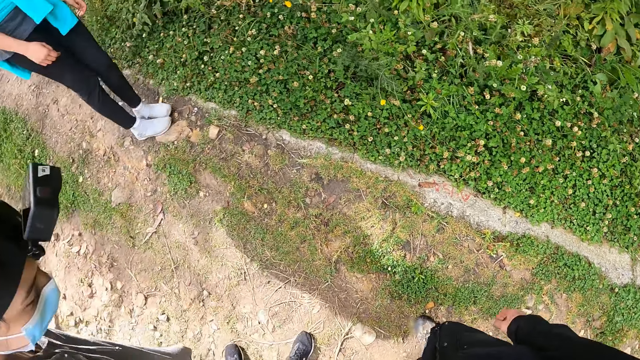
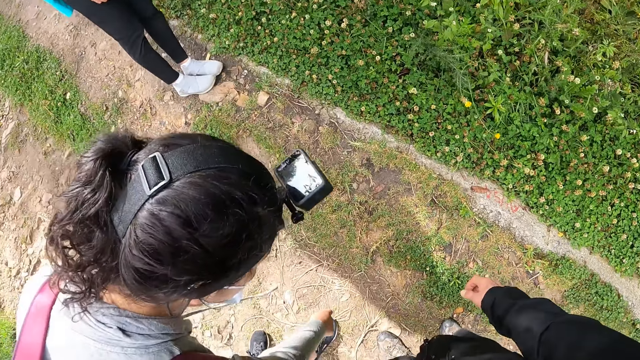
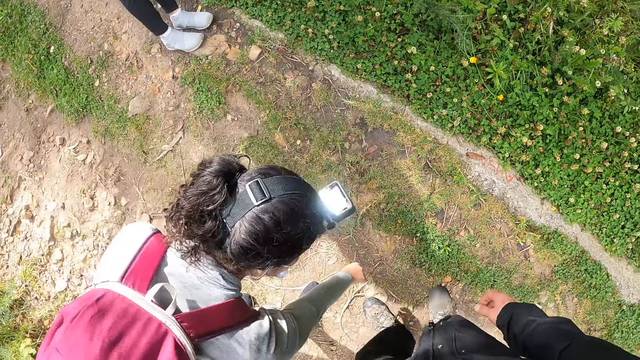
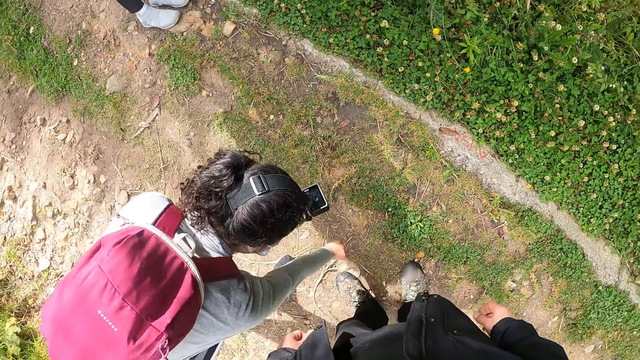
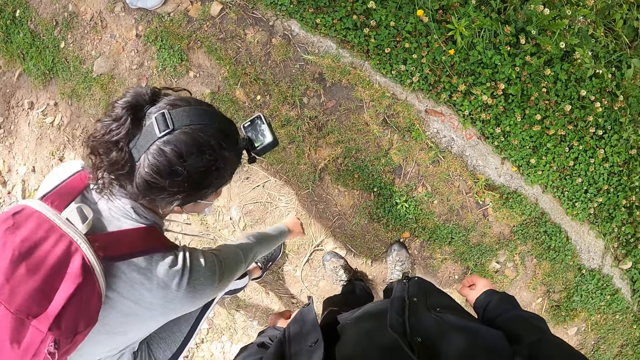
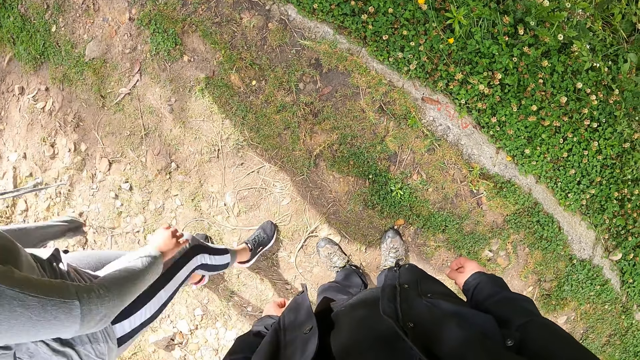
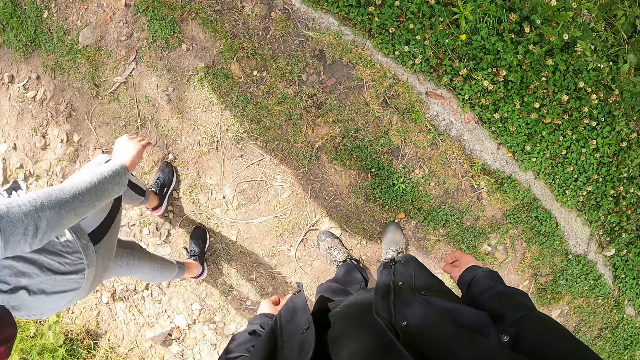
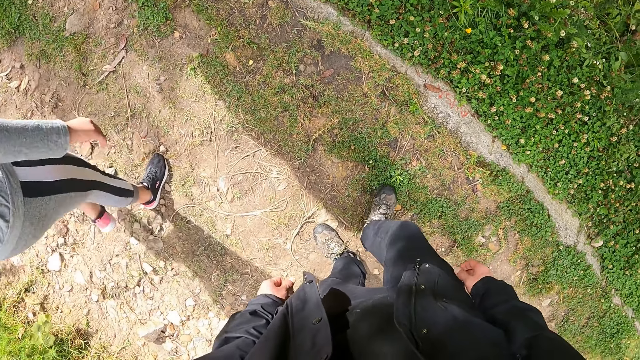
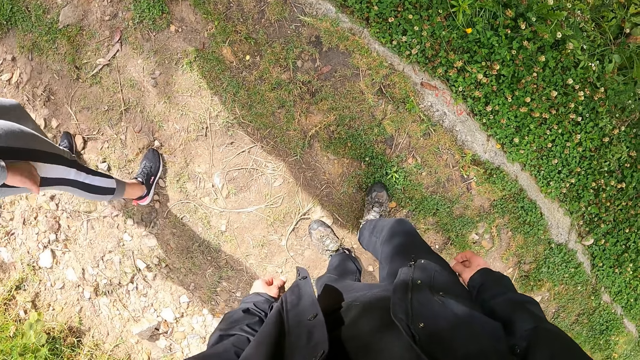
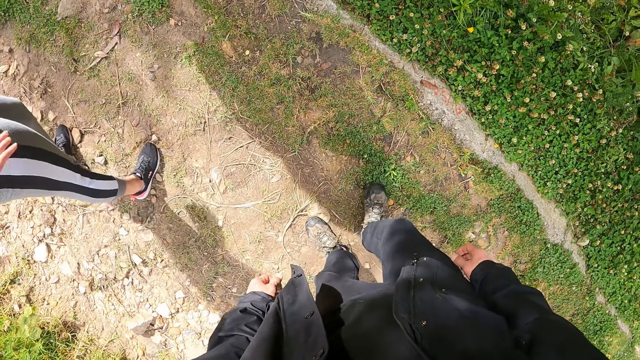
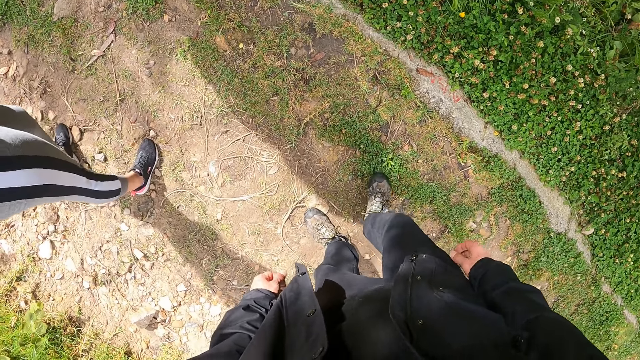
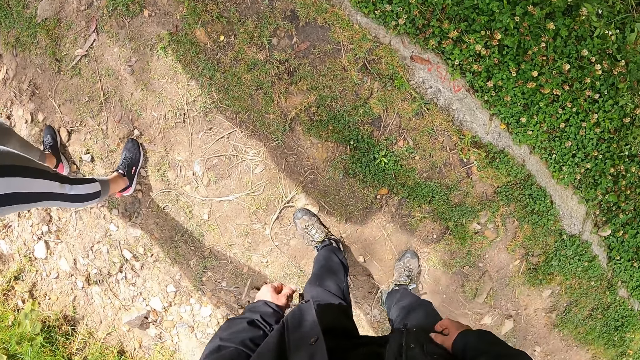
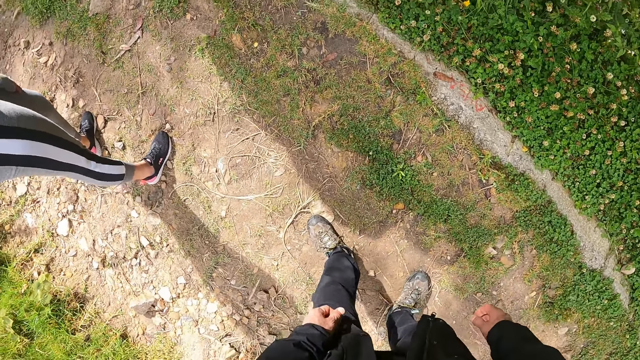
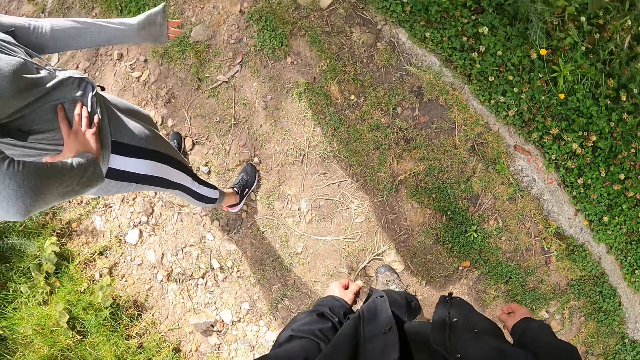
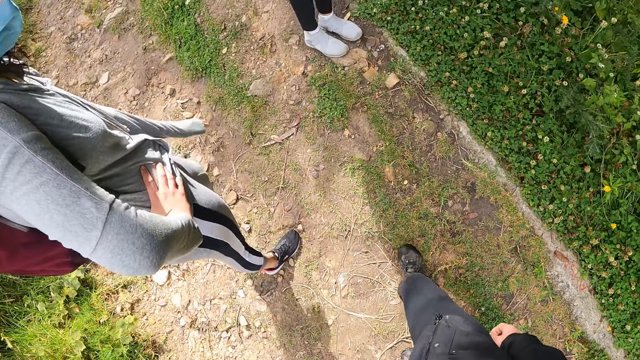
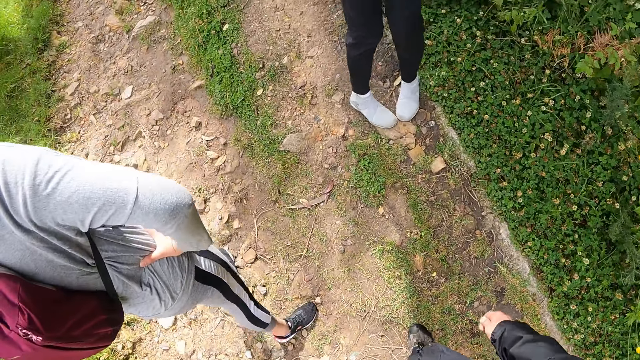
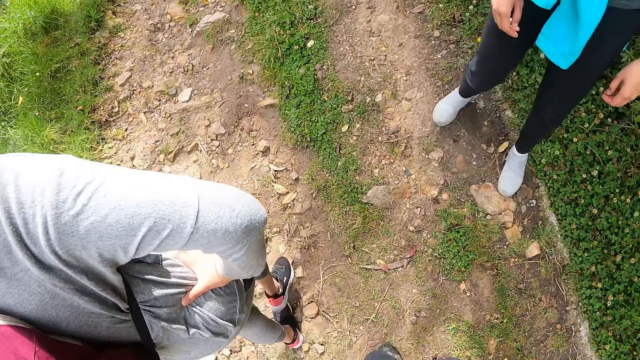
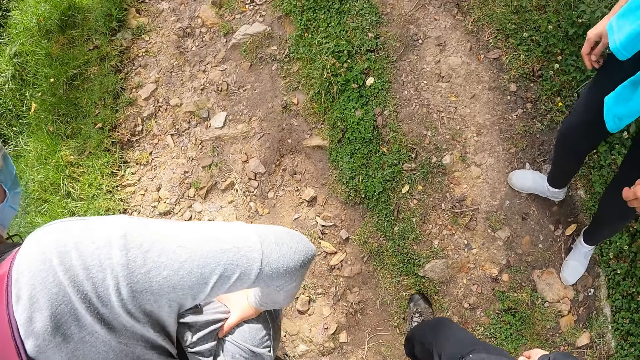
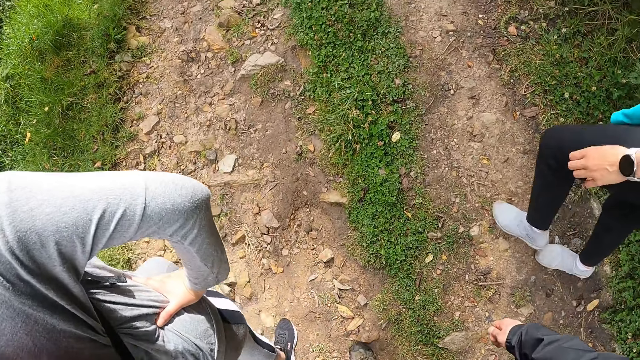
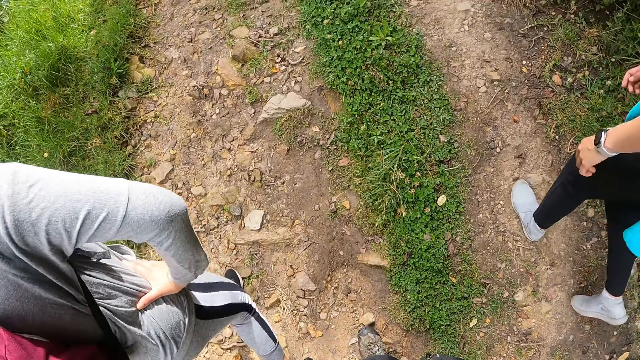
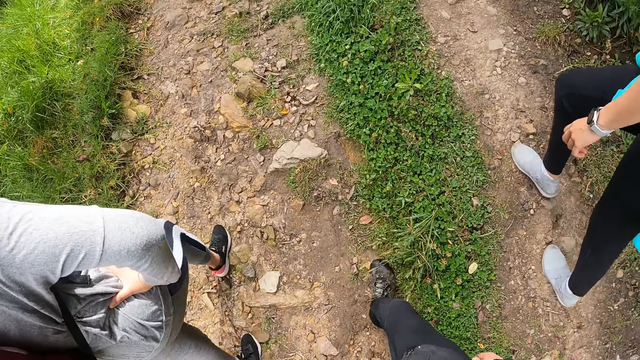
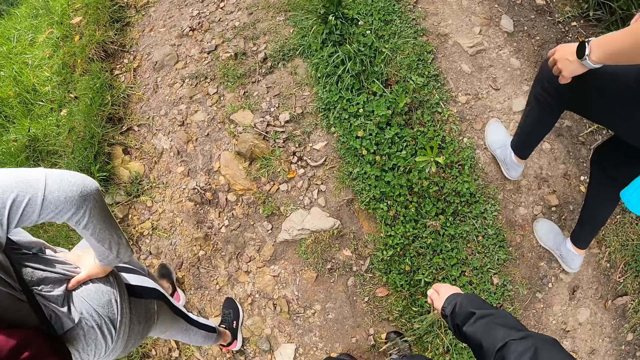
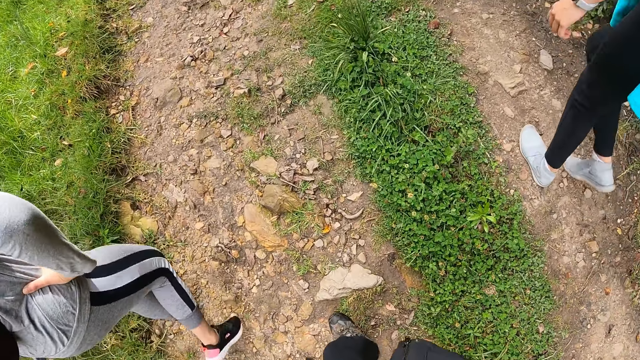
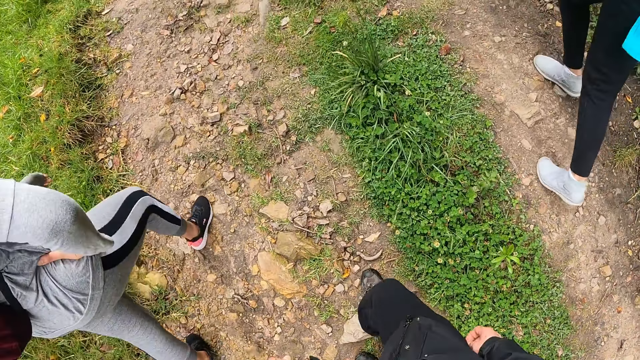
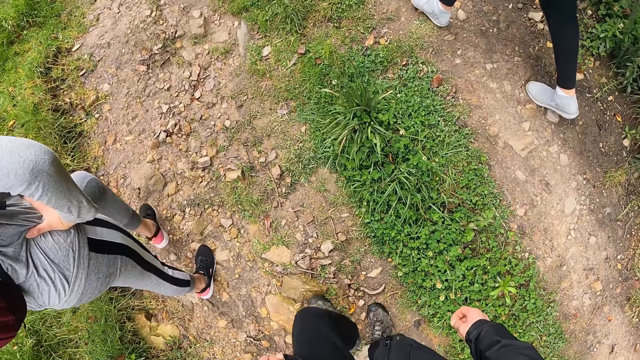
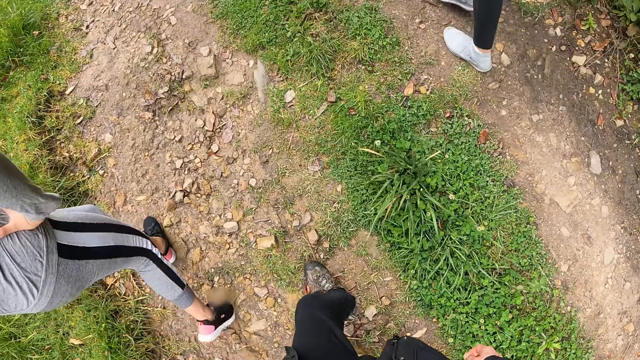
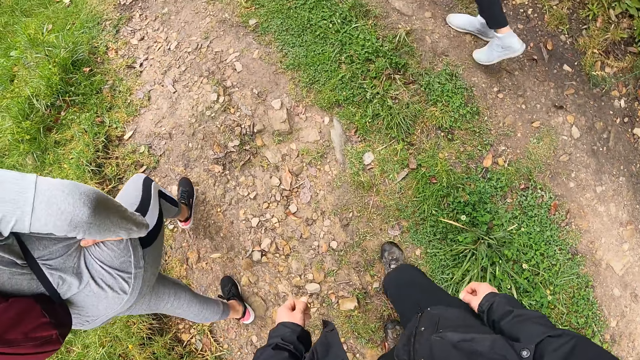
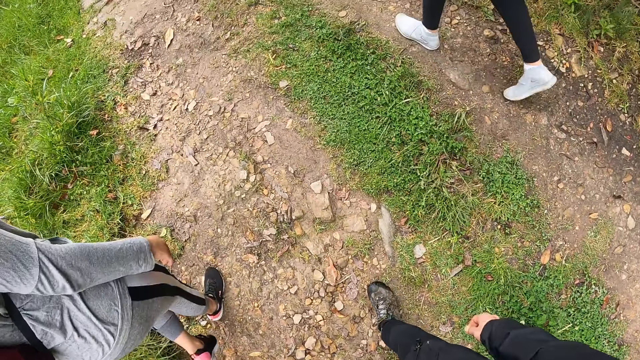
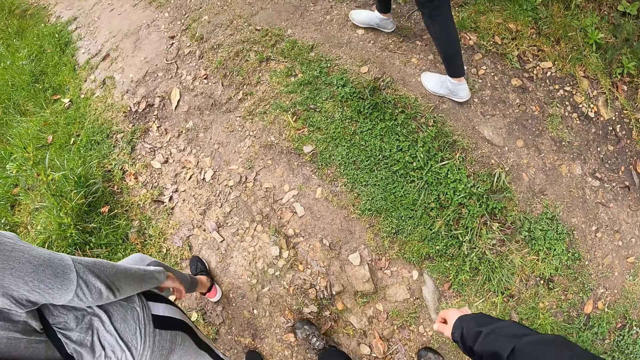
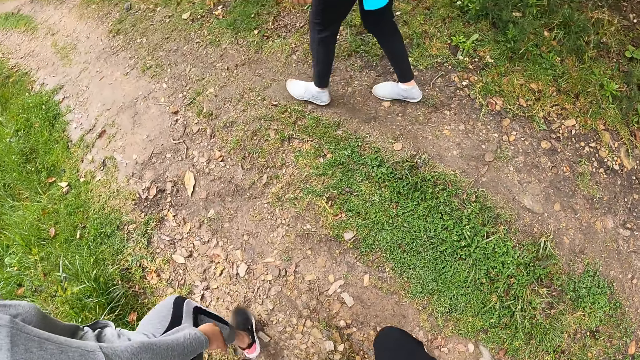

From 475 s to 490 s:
The woman touches the ground with her right hand. The camera wearer brushes the ground with her right. She moves the grass with her right foot. She walks along the road. Another woman walks along the road. The first woman walks along the road. The camera wearer walks in the park.

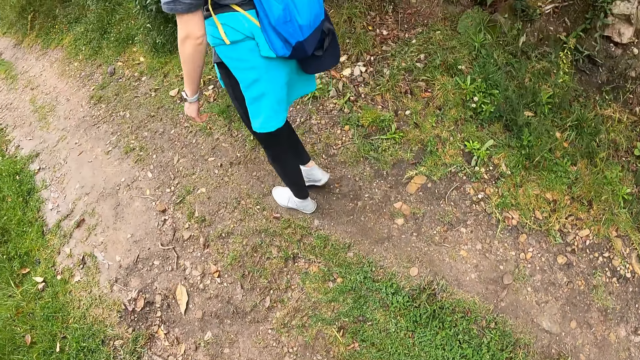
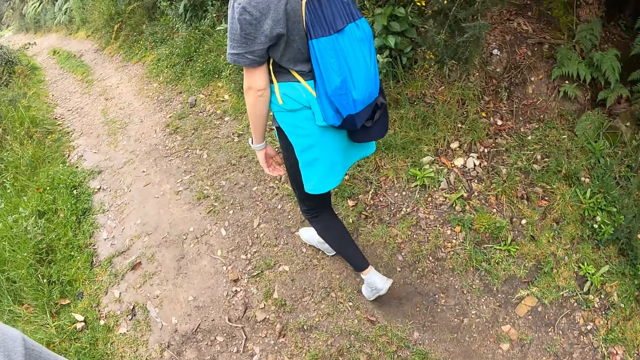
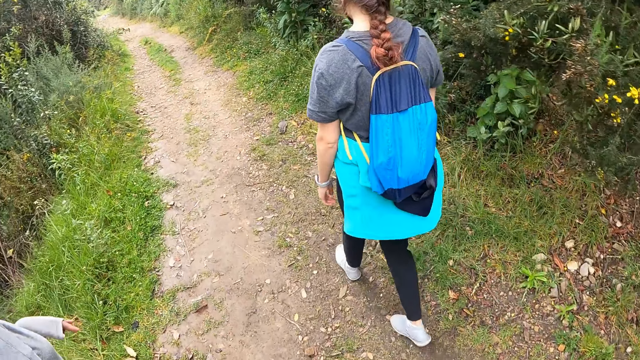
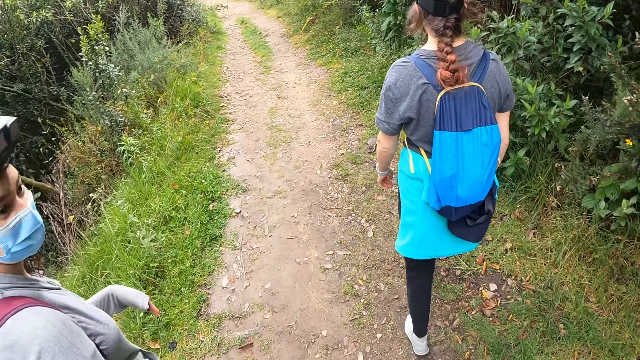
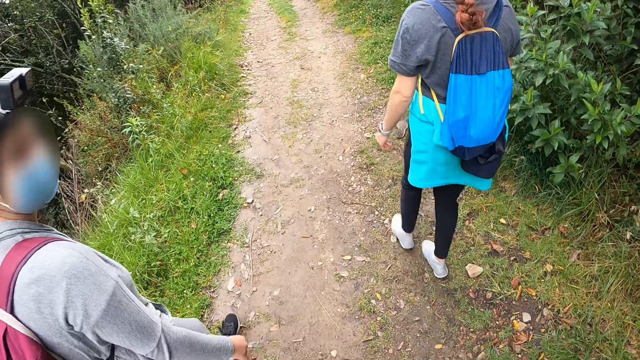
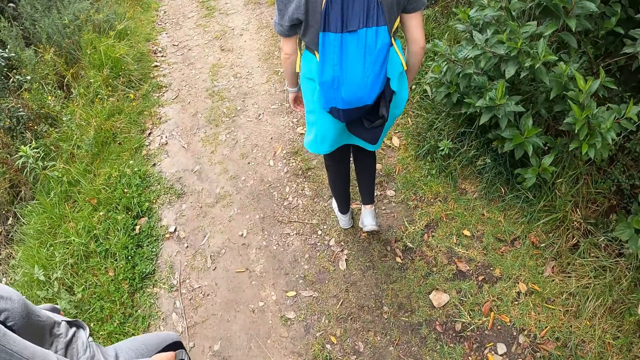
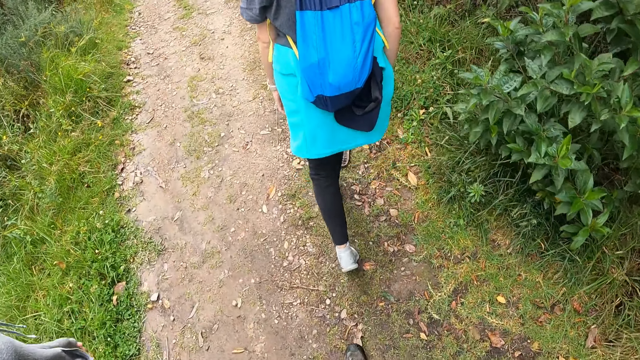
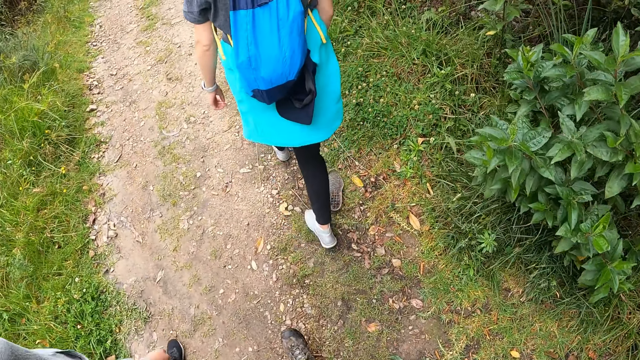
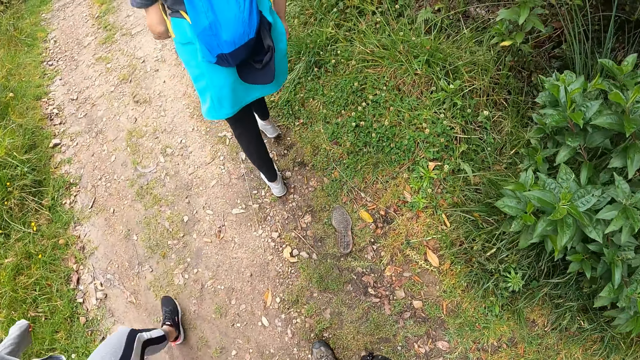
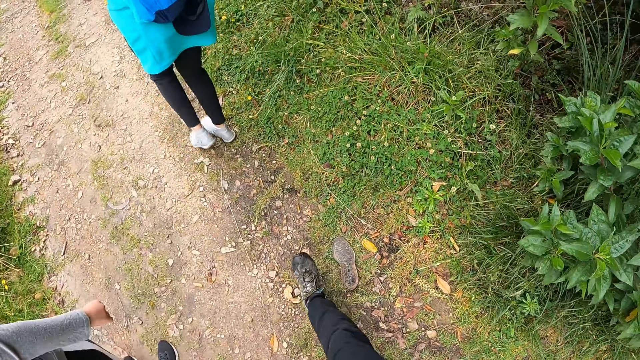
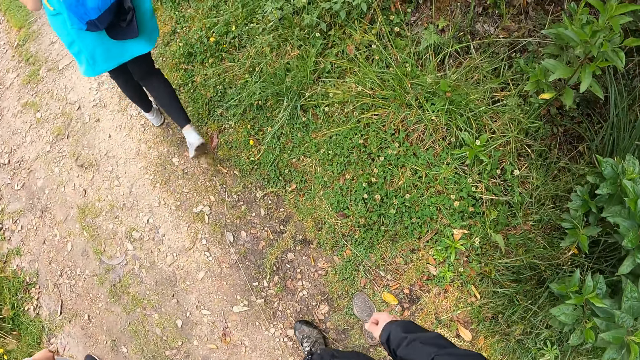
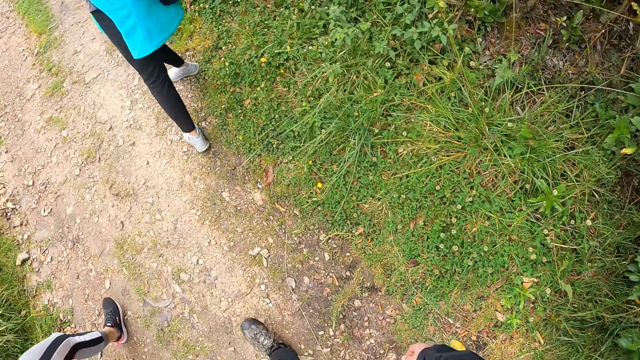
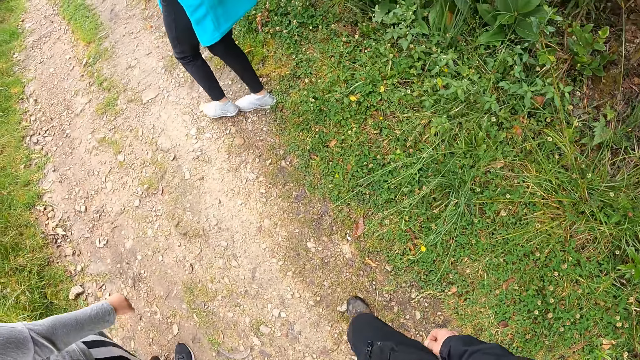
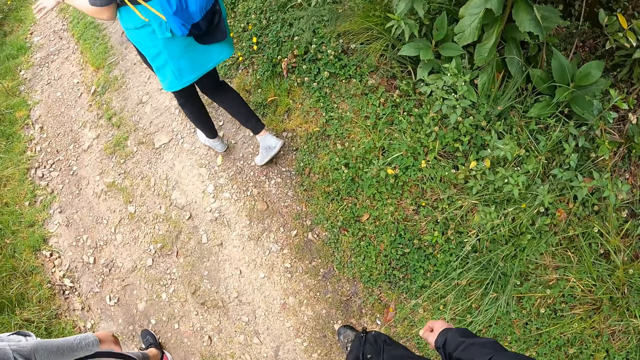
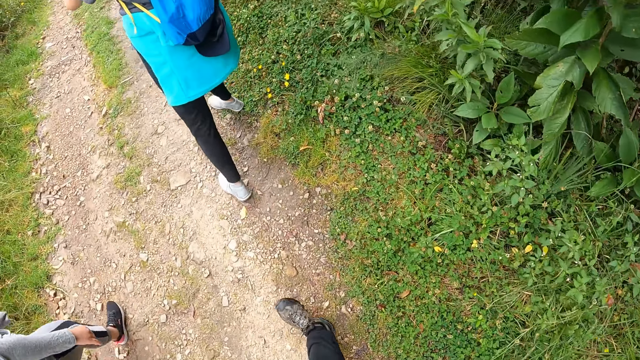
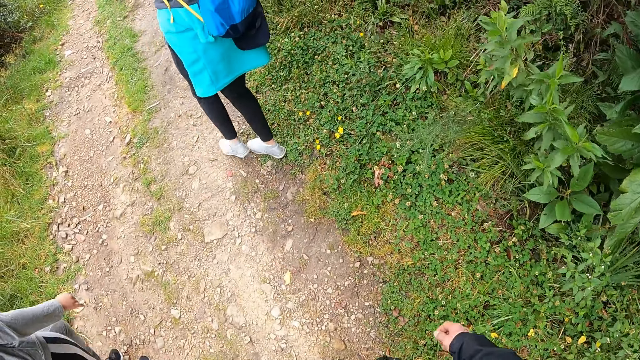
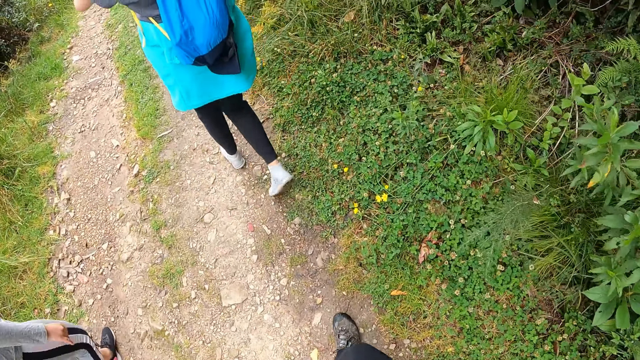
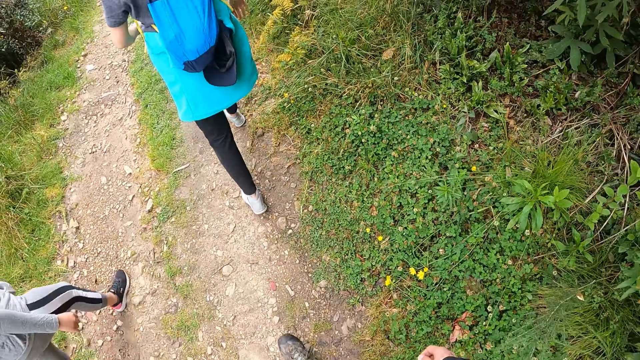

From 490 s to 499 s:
The camera wearer interacts with a lady.
